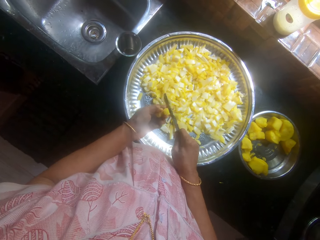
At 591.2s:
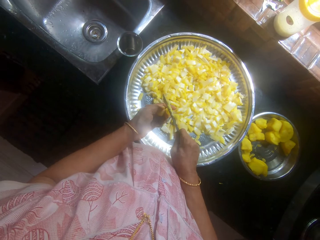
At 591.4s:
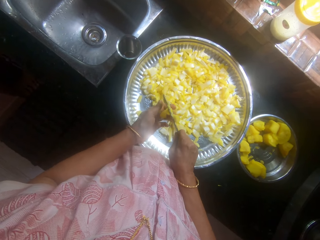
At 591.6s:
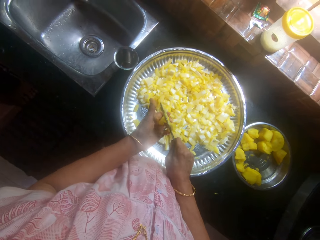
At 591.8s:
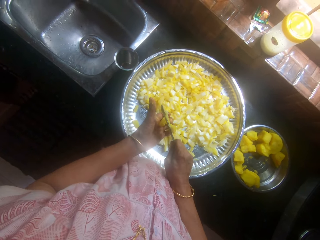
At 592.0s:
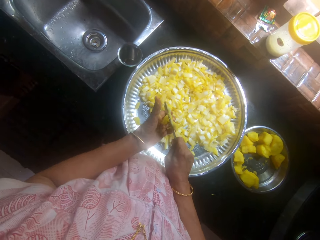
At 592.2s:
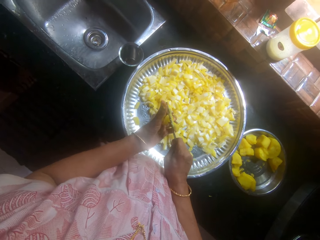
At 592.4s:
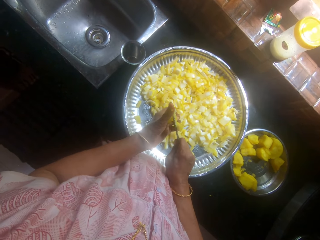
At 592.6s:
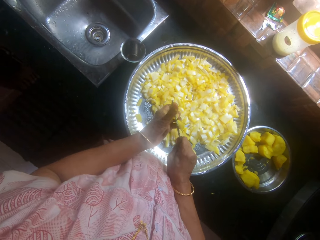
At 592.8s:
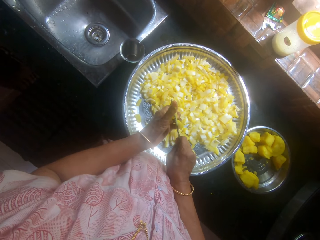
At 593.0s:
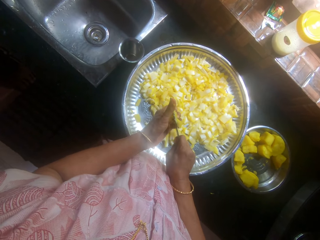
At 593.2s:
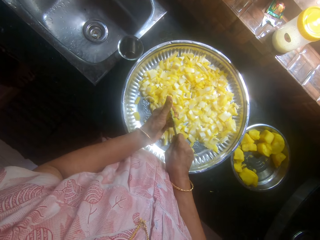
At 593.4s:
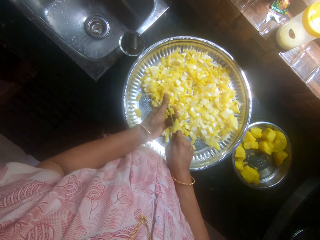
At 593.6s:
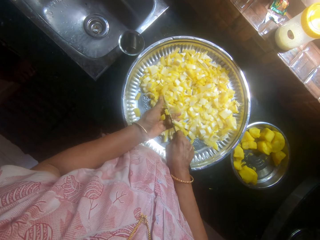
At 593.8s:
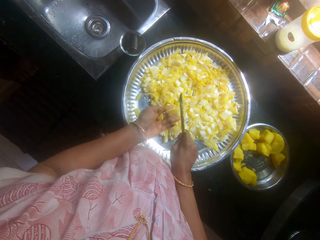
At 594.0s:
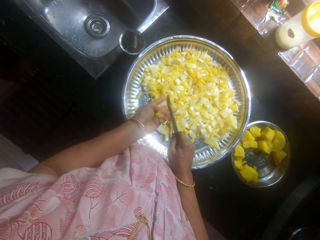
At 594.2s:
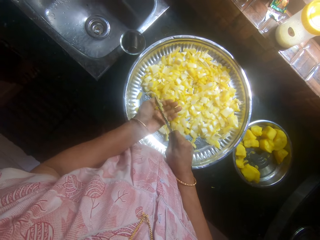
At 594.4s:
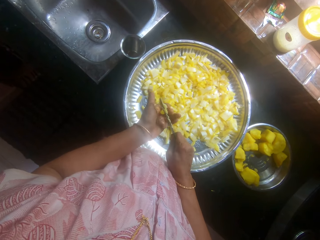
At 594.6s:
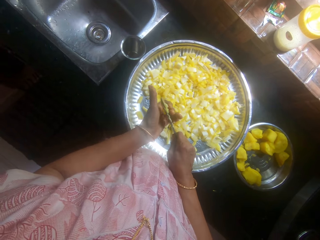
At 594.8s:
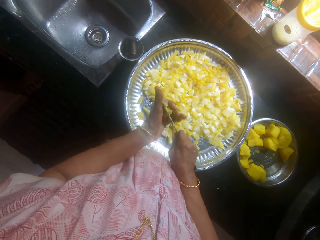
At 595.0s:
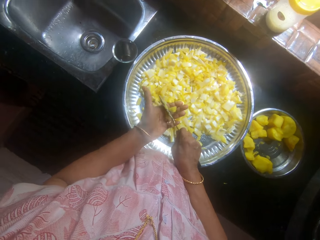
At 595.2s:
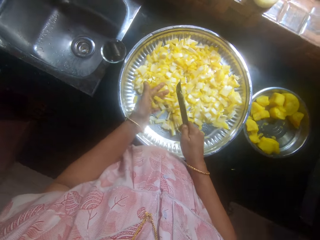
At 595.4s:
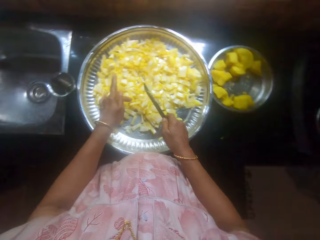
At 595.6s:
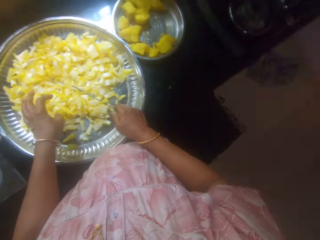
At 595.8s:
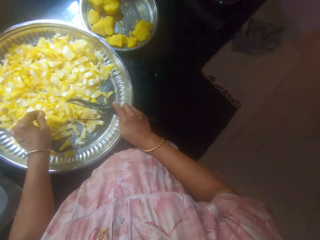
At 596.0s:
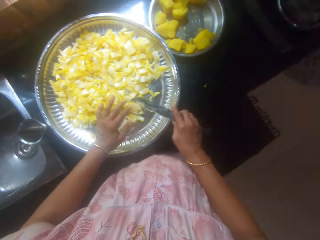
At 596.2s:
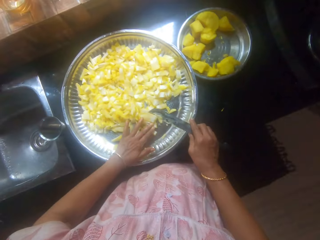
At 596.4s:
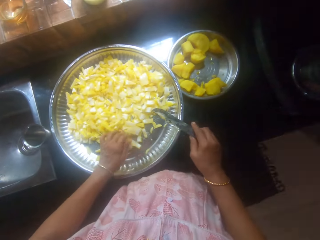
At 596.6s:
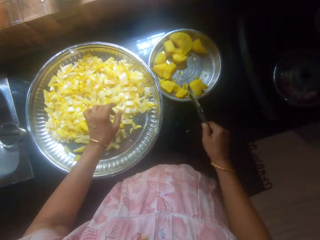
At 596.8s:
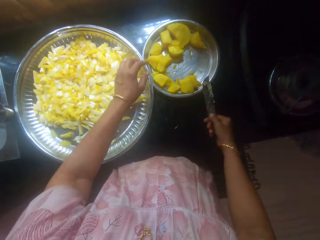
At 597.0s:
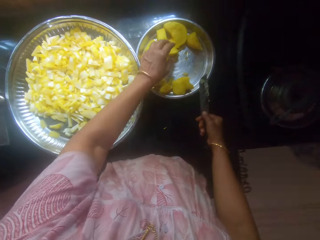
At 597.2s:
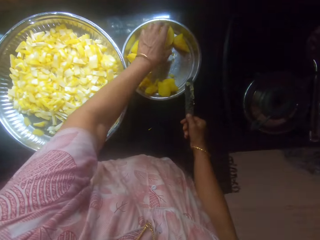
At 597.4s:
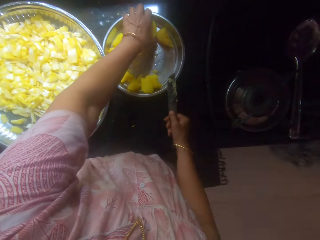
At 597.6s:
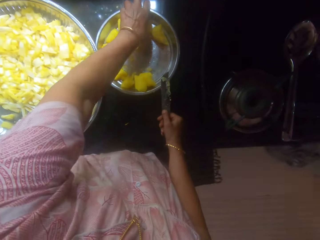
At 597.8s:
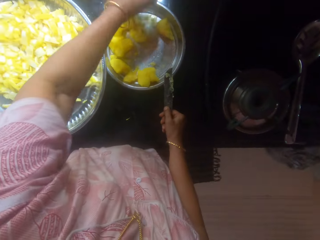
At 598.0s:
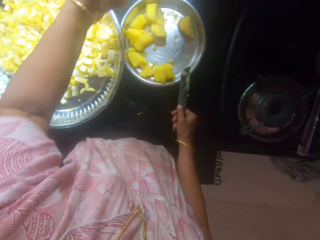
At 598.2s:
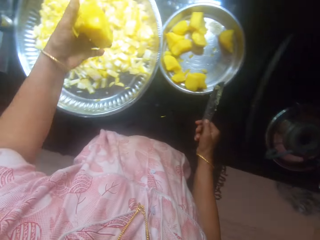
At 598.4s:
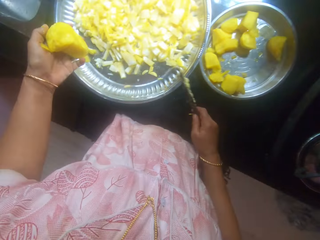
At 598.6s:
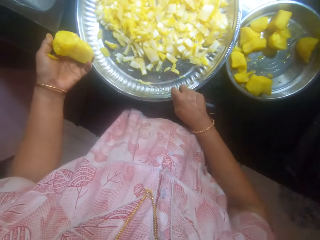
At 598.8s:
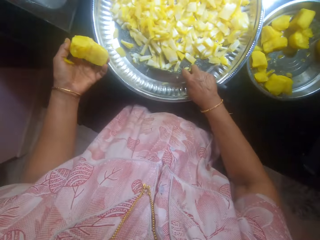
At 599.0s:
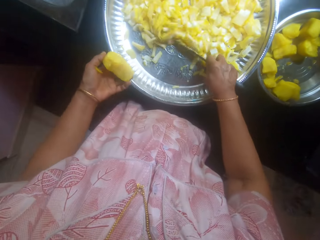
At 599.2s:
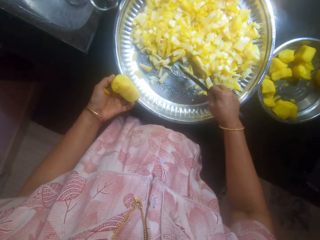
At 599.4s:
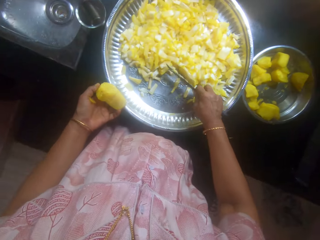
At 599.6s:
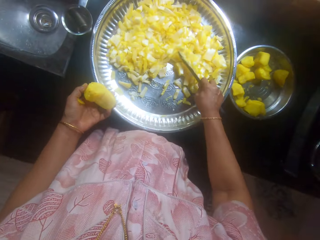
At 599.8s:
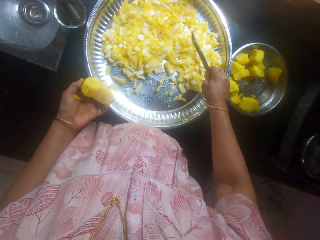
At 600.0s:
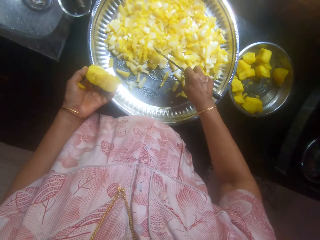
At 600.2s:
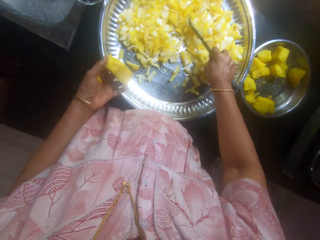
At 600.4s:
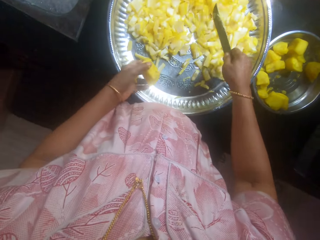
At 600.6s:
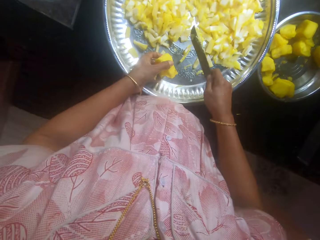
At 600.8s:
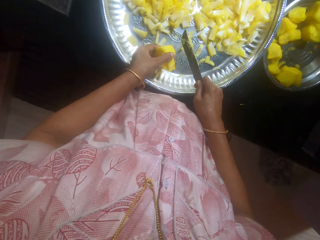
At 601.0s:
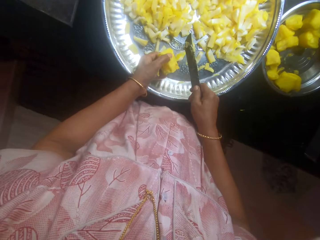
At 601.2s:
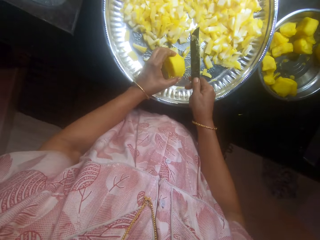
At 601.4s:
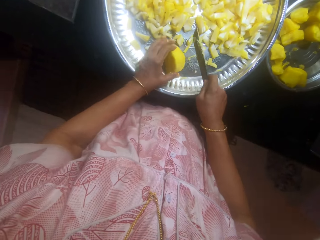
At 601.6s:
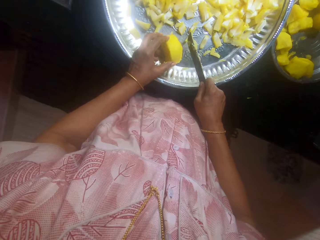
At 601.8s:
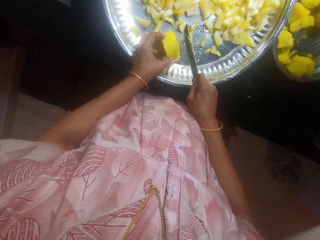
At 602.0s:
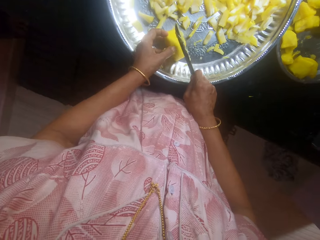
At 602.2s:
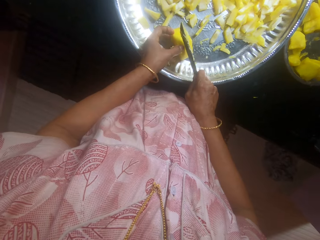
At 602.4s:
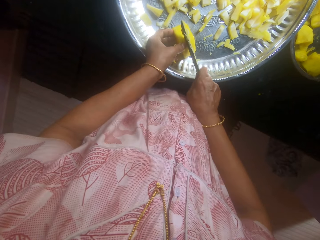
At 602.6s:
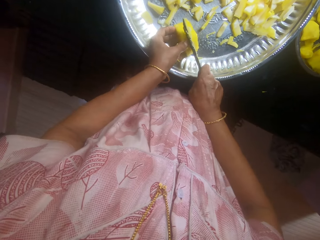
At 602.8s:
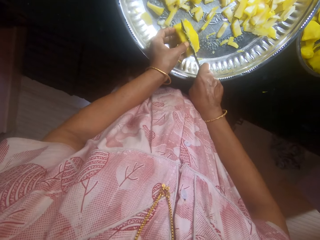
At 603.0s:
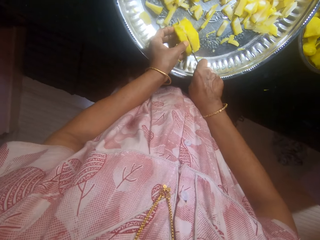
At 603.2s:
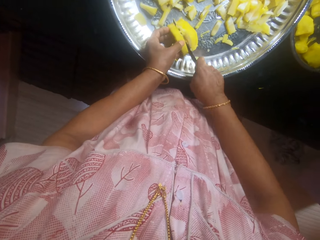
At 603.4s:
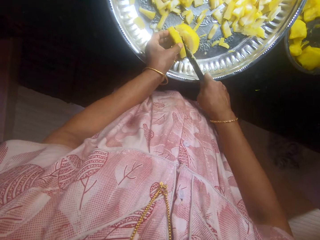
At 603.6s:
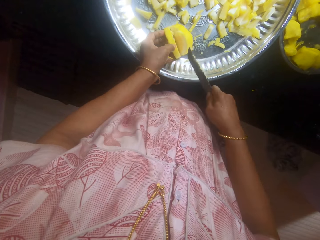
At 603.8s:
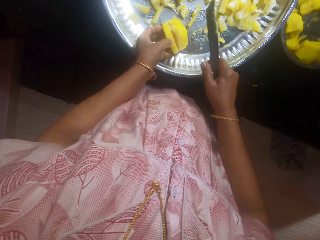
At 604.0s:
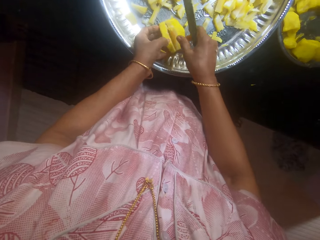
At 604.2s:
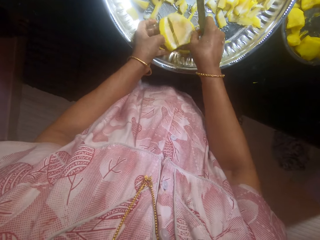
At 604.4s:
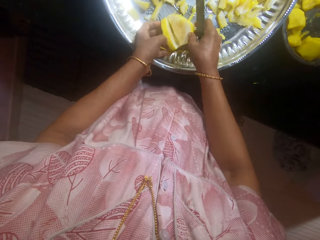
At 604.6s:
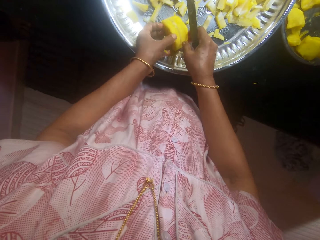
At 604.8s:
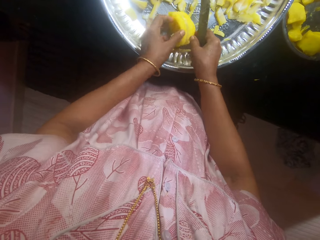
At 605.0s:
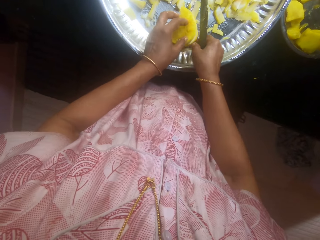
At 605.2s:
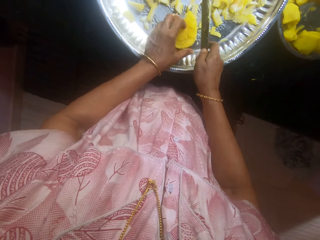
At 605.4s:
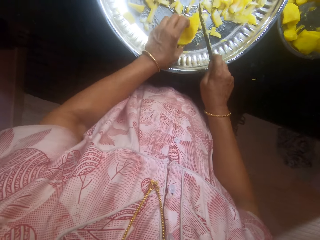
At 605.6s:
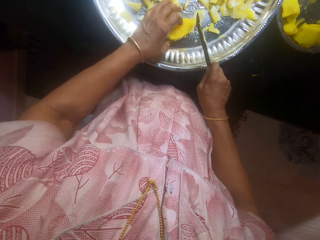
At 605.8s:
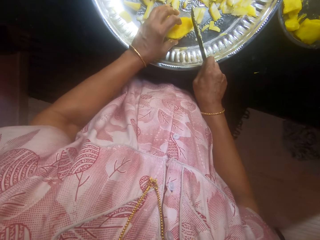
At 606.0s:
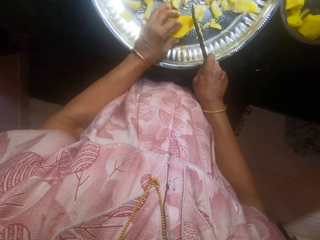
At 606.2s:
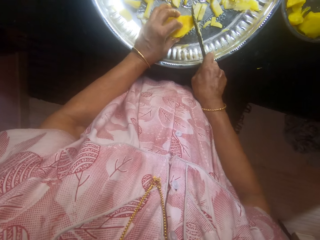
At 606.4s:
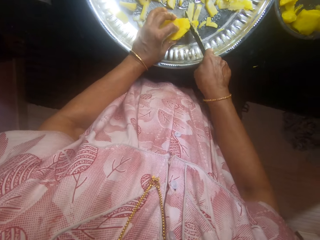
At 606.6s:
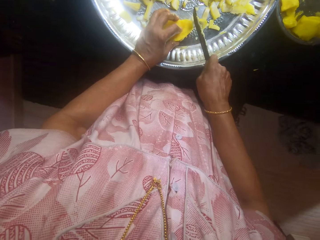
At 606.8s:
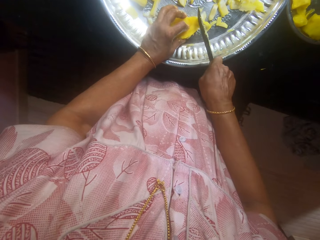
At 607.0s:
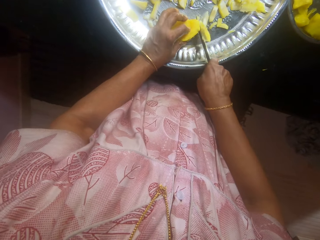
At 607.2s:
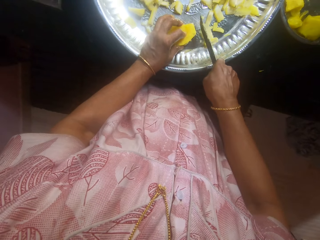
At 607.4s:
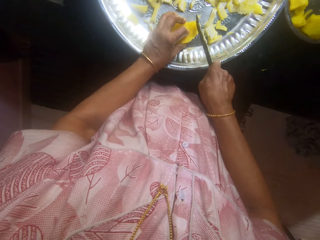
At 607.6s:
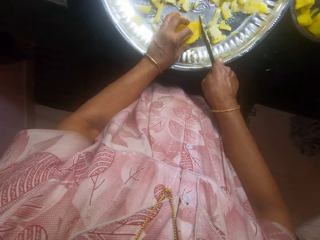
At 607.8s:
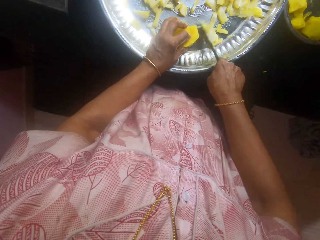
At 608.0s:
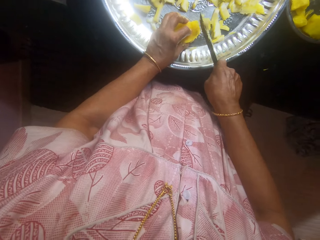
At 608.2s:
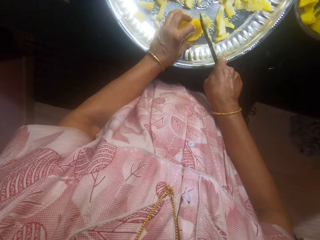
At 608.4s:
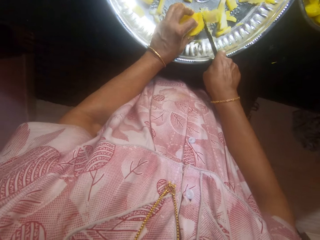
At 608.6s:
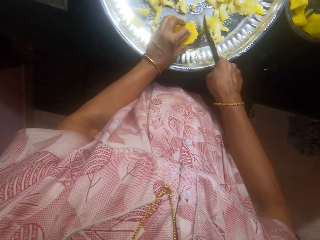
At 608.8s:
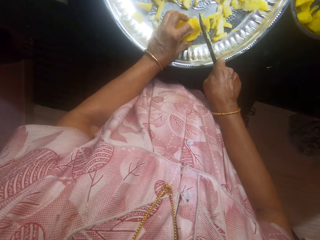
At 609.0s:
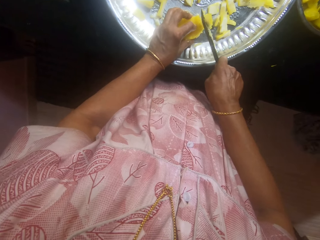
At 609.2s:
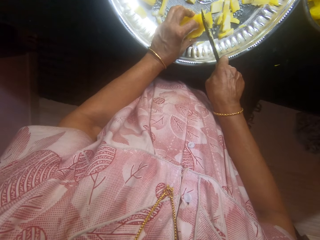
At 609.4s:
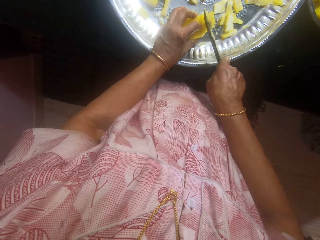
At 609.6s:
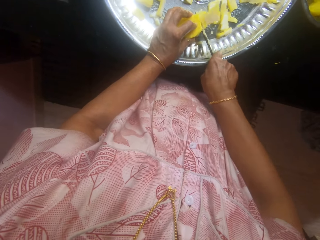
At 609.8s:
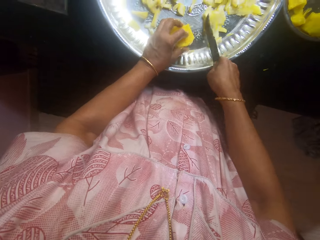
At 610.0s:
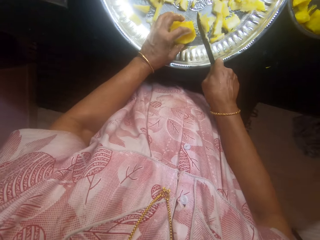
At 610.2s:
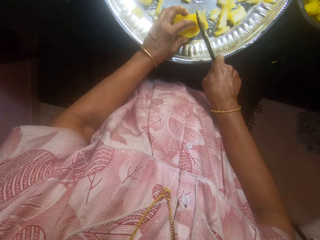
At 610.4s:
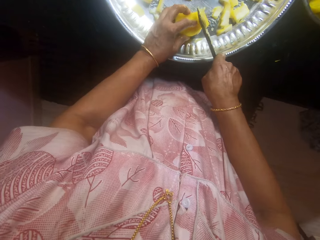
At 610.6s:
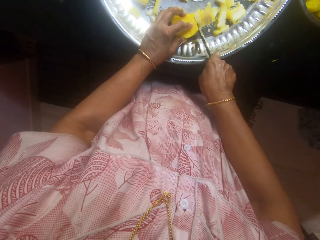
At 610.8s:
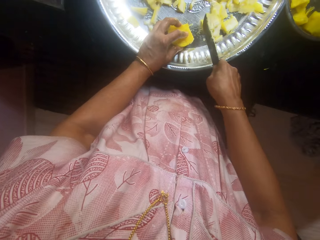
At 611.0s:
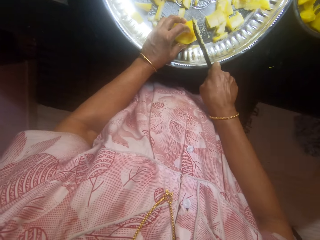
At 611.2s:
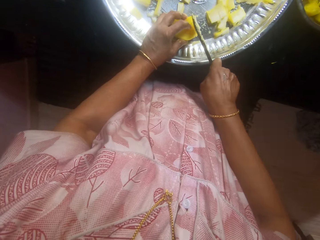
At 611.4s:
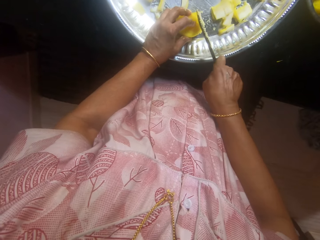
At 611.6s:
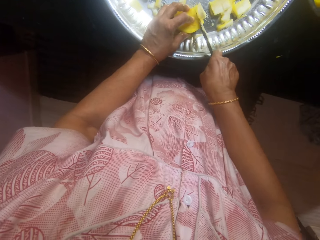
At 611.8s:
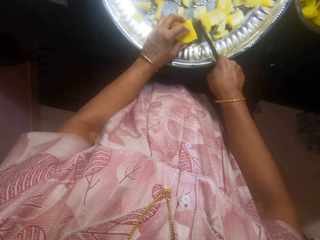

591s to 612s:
The camera wearer picks cassava or a potato from the tray. They move the cassava on the tray with the knife. They place the cassava on the tray. They cut the cassava with the knife. They chop the potato.
